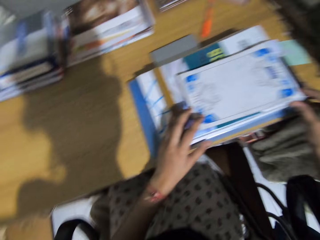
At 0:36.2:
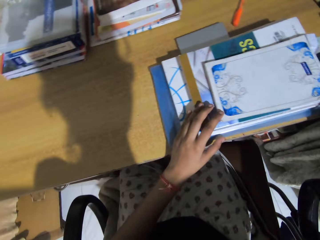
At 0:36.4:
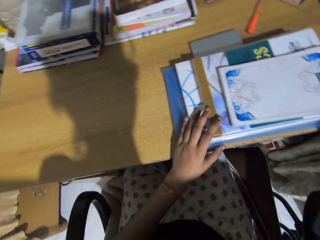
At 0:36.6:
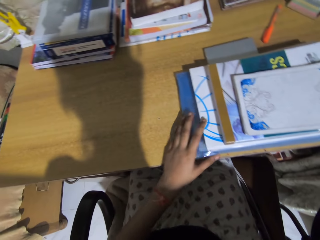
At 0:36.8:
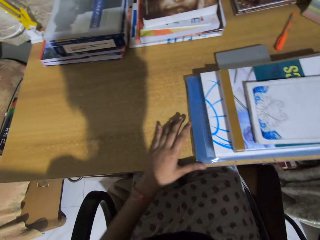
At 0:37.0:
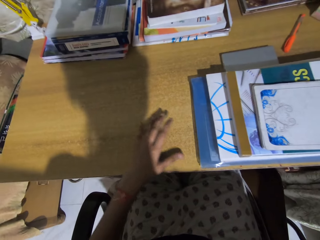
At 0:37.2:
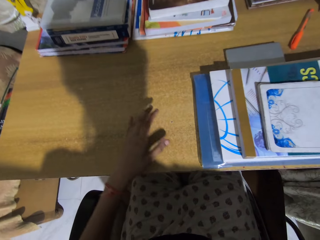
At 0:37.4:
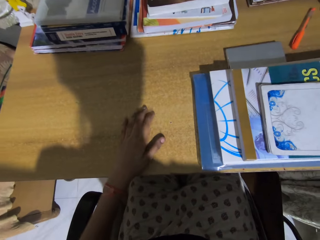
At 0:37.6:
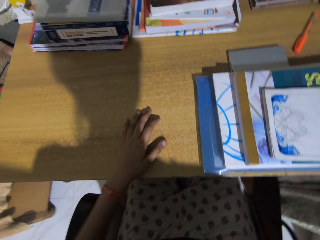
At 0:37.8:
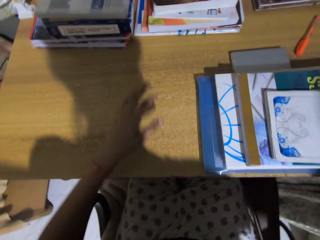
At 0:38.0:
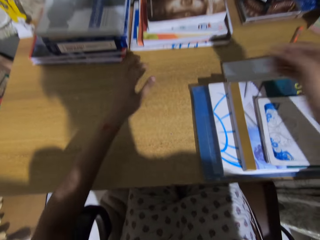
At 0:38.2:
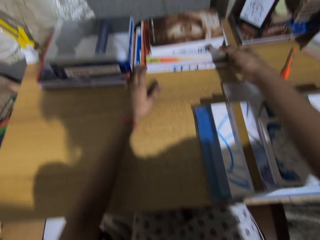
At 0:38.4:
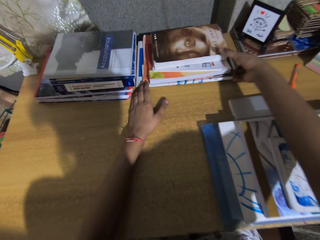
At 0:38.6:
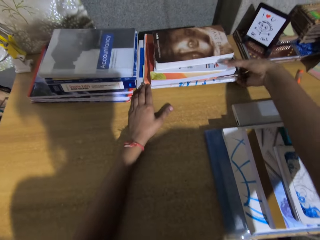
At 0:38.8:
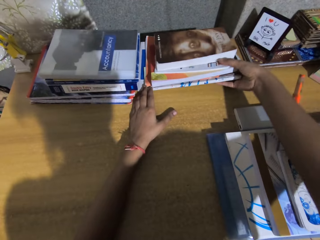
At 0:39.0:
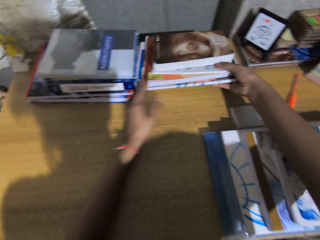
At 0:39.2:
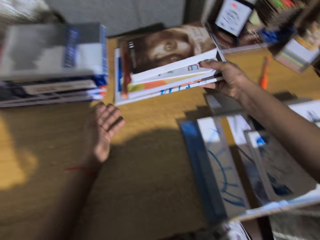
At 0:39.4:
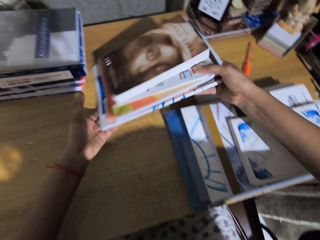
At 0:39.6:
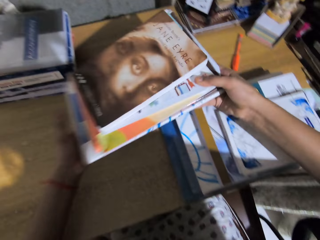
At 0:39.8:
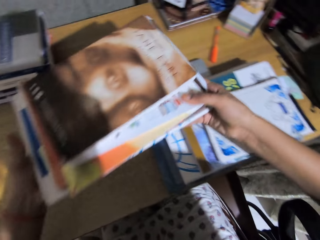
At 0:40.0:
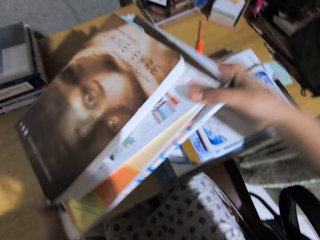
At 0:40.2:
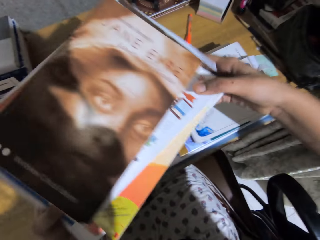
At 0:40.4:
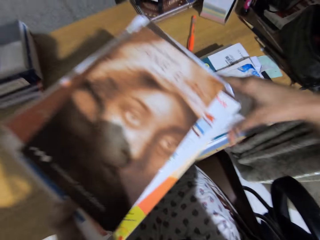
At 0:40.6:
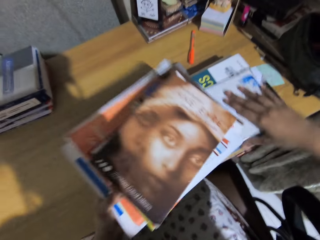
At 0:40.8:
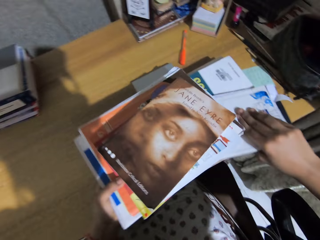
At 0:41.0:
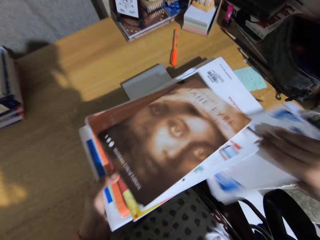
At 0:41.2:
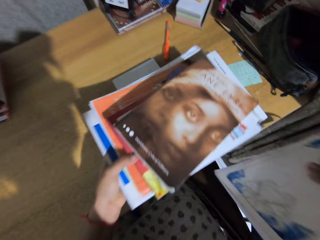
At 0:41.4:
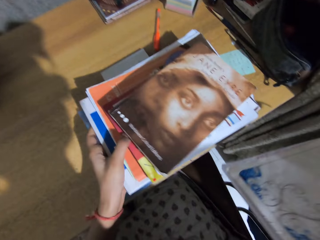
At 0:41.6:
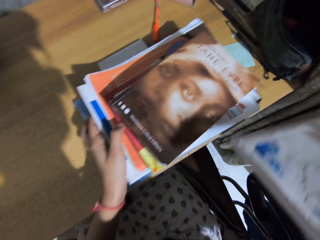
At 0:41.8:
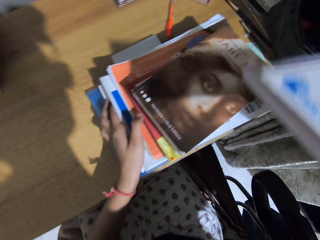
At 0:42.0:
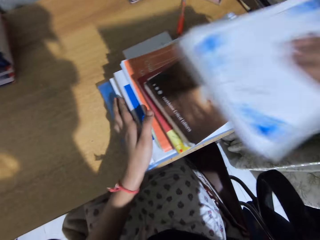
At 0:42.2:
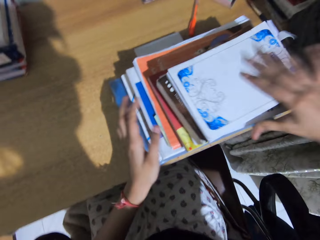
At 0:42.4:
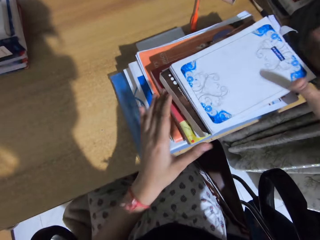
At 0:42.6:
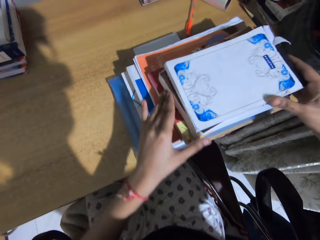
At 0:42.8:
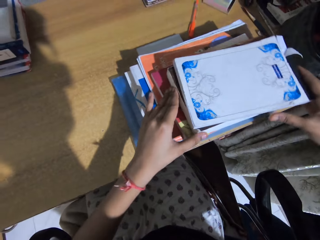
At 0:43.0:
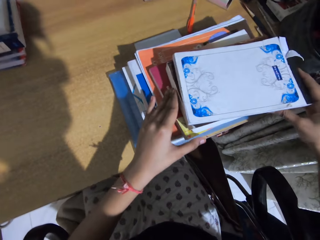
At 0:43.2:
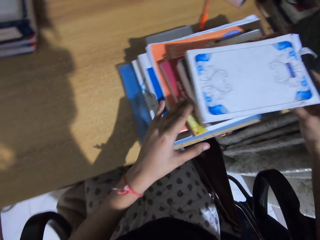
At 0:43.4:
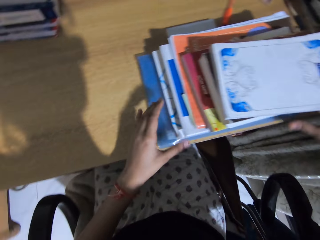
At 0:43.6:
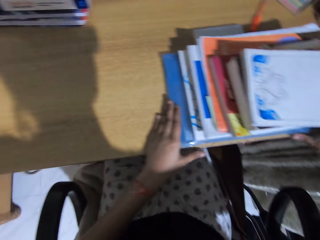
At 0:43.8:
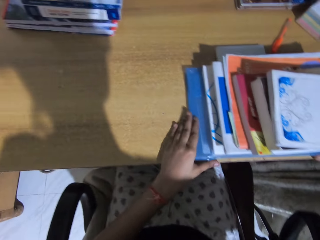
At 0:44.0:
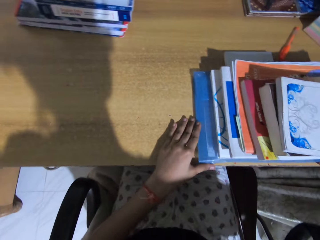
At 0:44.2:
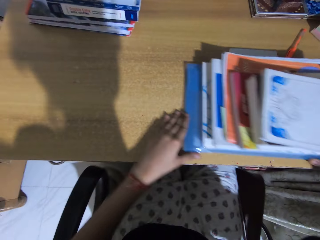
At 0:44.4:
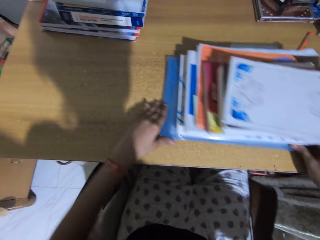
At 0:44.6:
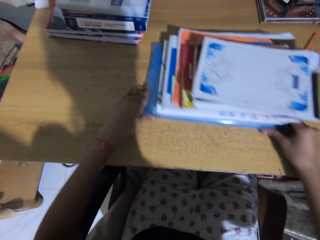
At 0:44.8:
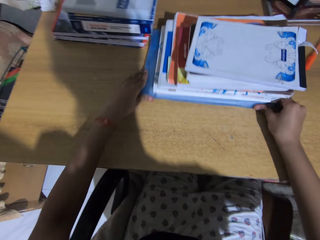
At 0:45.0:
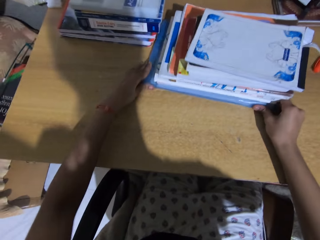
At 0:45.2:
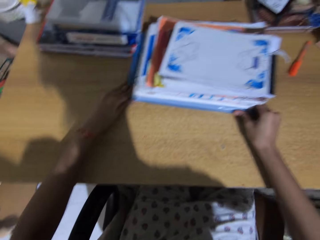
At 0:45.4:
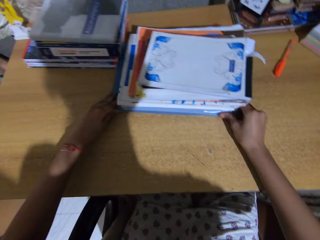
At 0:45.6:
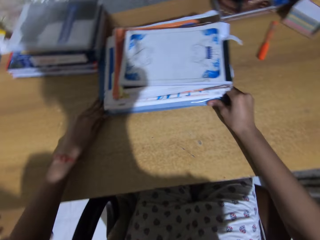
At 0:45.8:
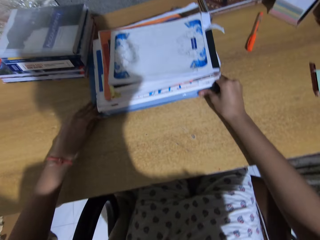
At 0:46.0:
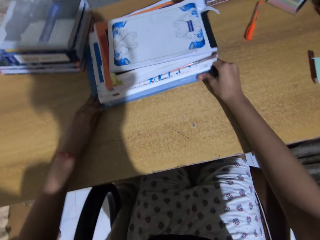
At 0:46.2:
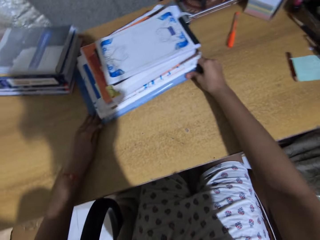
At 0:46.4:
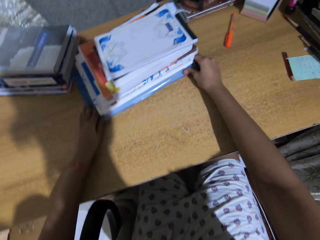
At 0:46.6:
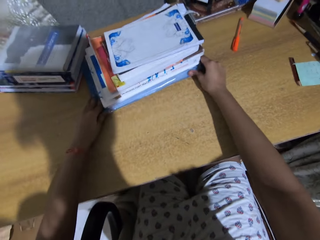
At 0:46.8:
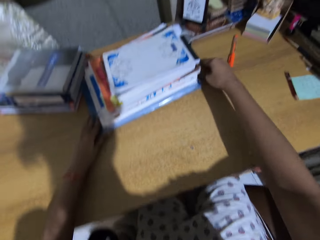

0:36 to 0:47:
The camera wearer touches the table. They pick up the book. They arrange the books. They push the books aside.

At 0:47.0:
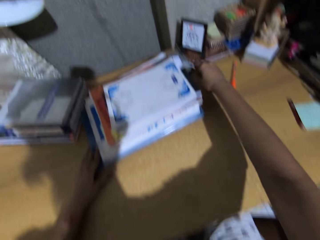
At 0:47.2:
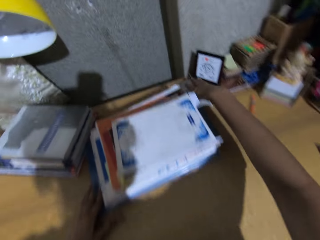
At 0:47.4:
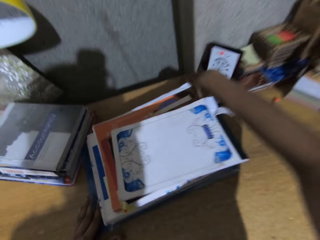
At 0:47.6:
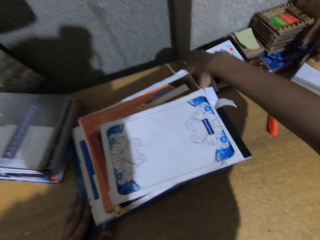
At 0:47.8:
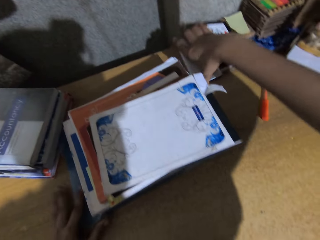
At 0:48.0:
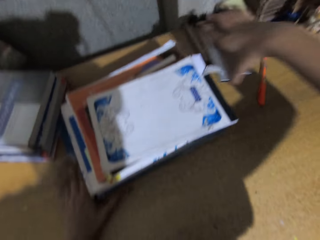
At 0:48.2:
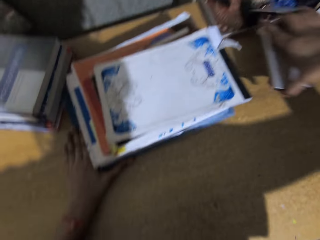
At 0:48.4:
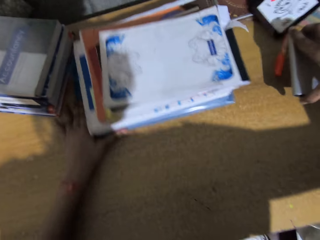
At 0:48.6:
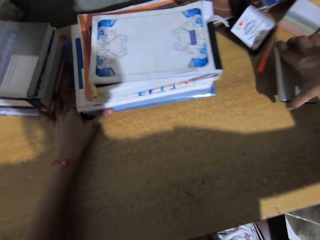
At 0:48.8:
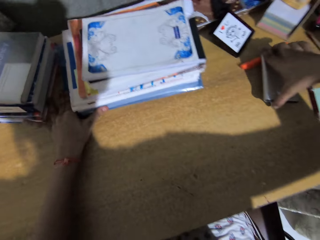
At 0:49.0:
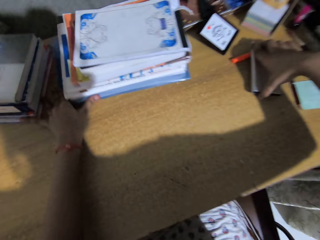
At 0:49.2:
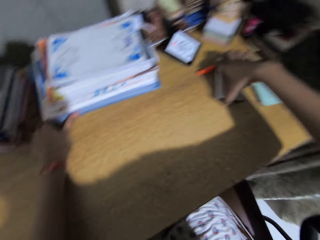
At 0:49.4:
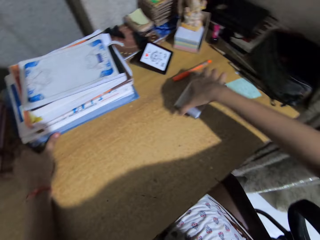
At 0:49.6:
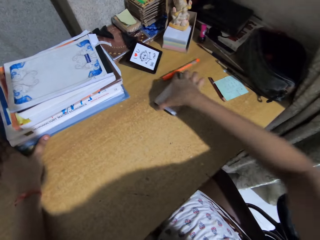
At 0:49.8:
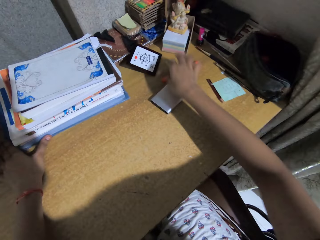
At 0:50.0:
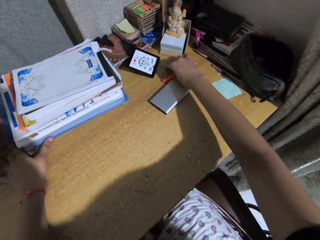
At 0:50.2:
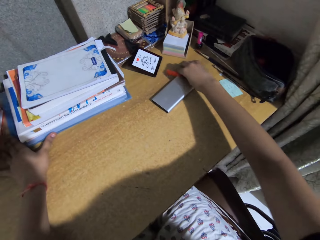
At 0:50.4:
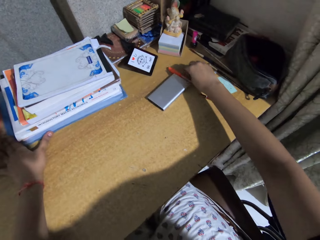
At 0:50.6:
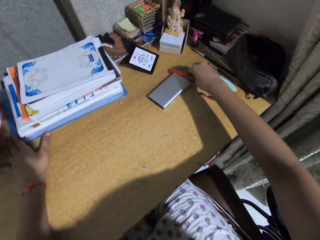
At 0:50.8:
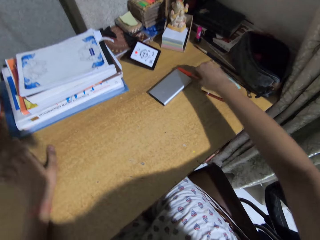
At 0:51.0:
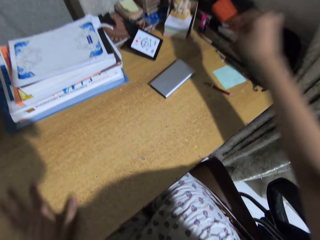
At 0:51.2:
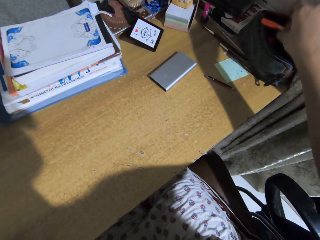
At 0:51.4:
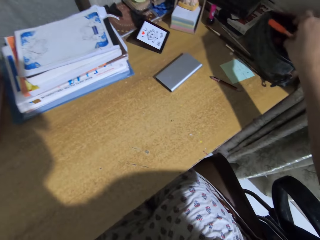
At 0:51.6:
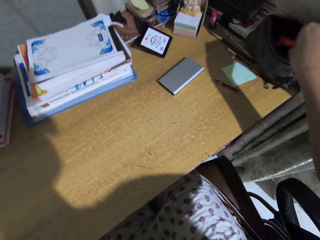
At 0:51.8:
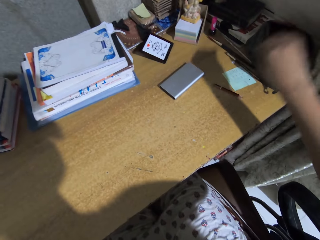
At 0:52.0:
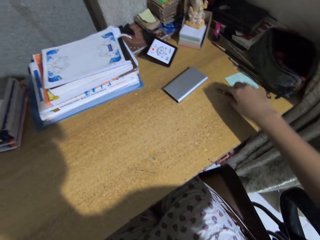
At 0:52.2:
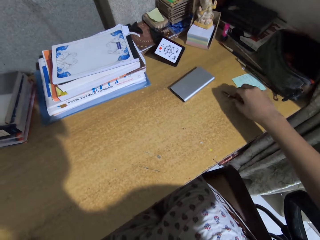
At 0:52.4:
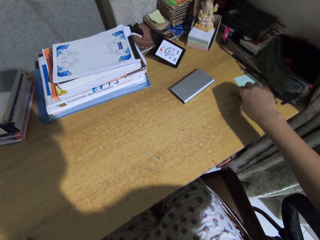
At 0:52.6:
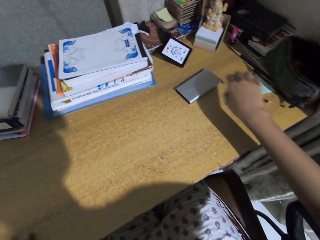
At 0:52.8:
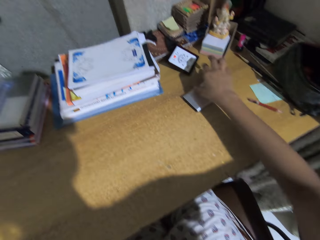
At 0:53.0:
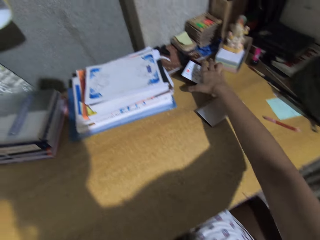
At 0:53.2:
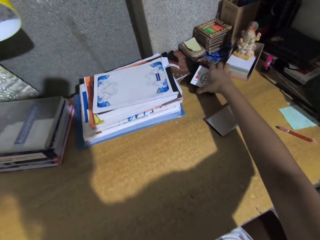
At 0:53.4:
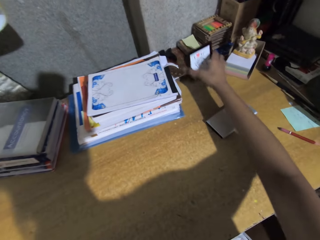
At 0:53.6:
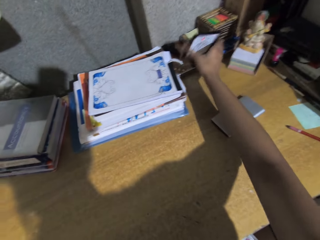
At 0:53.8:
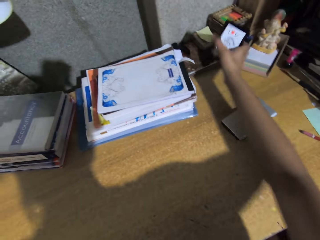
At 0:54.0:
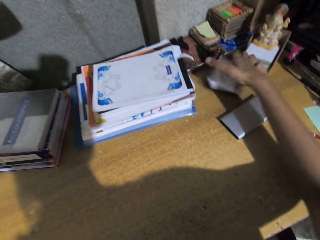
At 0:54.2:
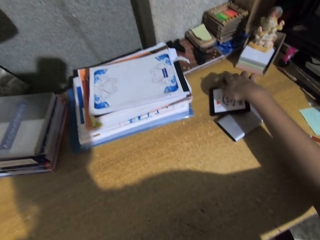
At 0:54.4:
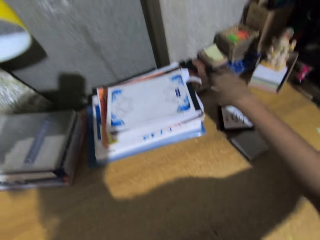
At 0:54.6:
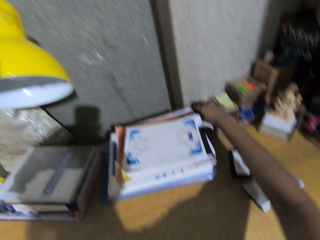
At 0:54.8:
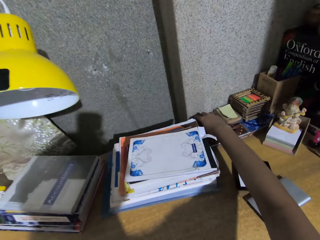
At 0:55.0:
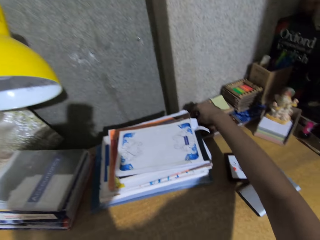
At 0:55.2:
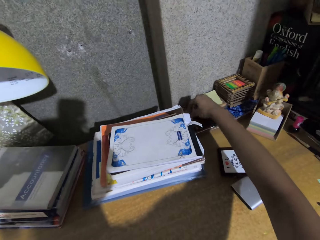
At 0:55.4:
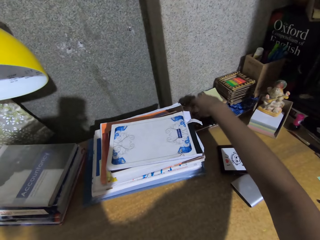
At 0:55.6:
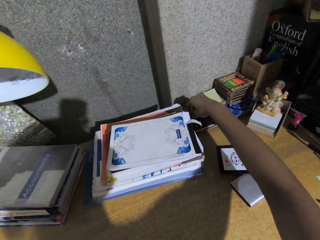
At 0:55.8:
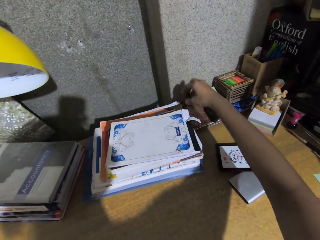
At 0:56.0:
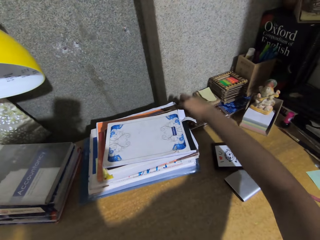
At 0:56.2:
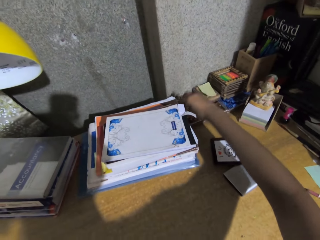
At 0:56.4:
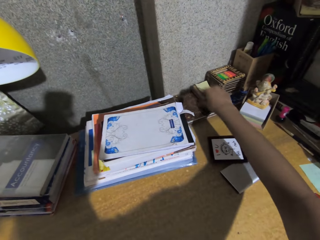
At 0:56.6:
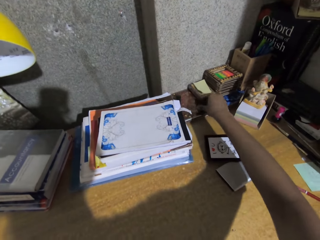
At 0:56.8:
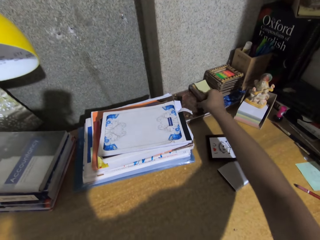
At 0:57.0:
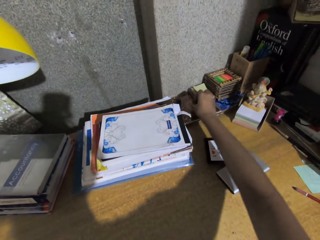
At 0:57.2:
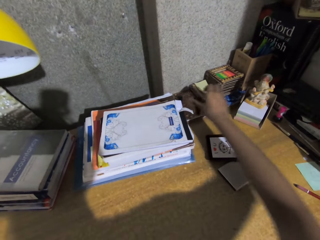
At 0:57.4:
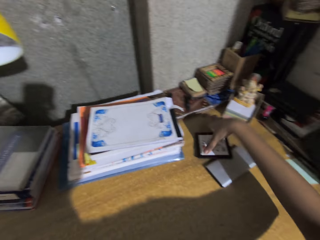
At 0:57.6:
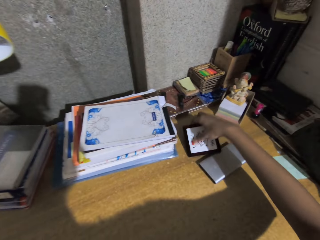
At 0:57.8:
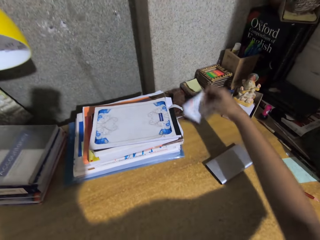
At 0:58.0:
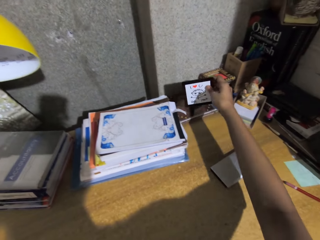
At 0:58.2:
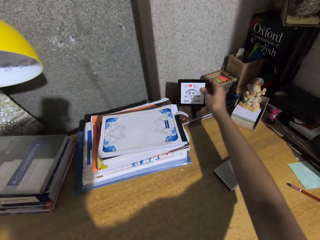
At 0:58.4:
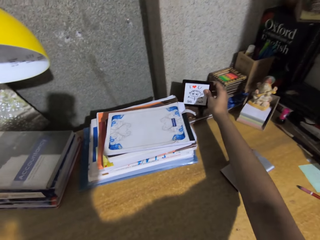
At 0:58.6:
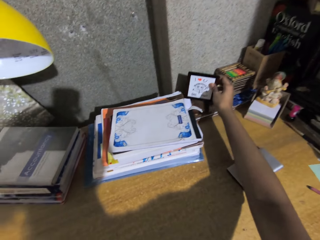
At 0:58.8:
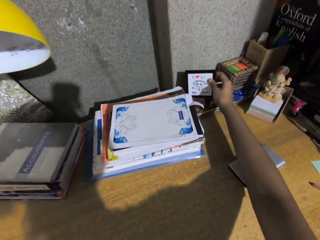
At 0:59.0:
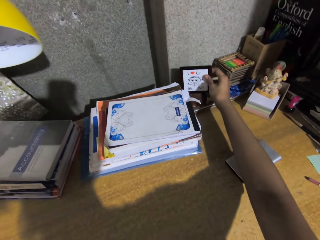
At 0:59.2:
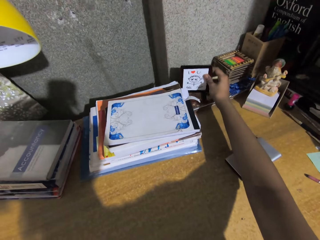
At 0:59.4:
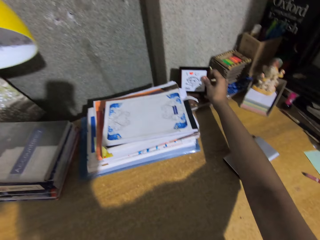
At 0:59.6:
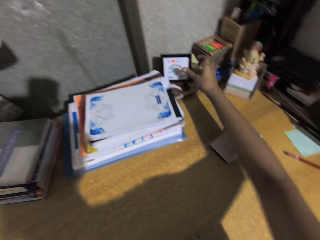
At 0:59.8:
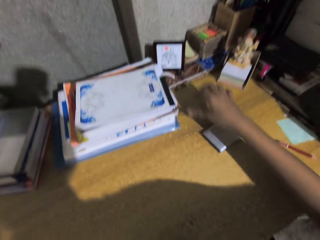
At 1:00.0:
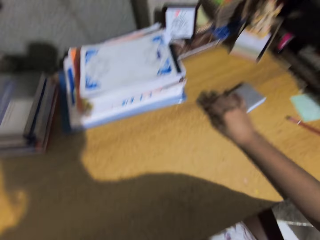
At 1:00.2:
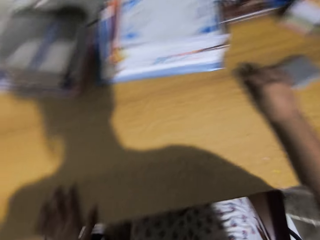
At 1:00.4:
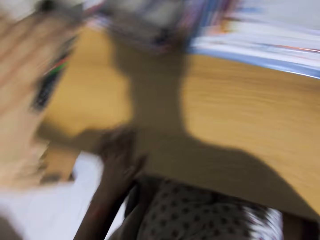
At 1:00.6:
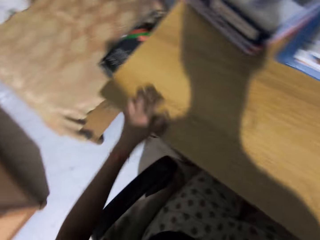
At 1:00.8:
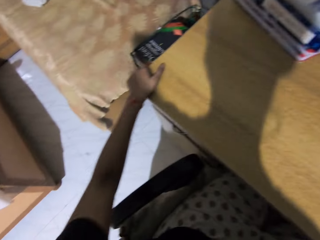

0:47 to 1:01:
The camera wearer picks up a power bank from the table. They put down the power bank on the table. They pick up a pen. They put the pen in a black bag. They push a pencil aside. They touch the pencil. They pick up a picture frame from the table. They put down the picture frame. They arrange something. They pick up the picture frame. They put down the picture frame.
